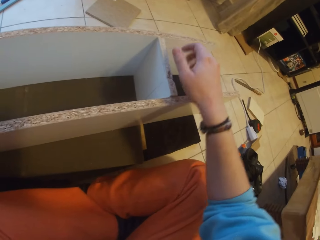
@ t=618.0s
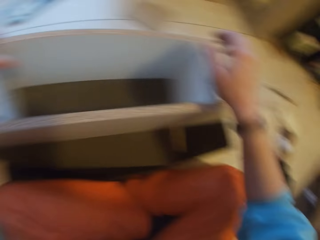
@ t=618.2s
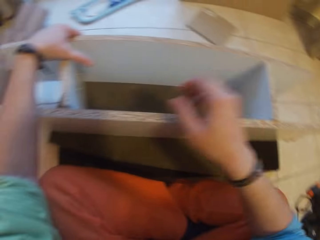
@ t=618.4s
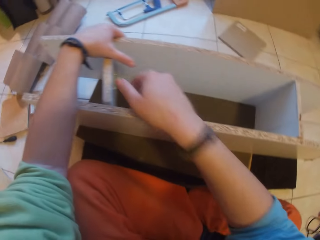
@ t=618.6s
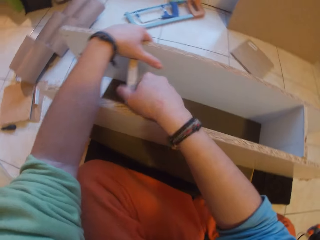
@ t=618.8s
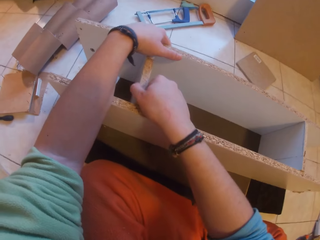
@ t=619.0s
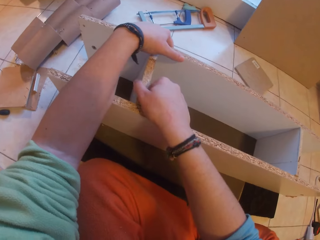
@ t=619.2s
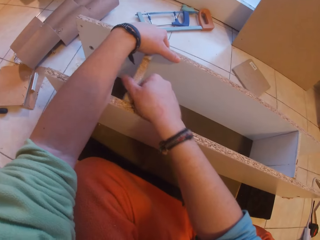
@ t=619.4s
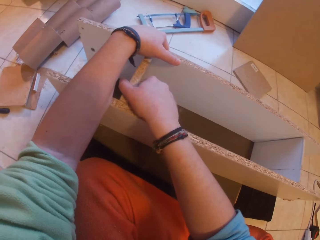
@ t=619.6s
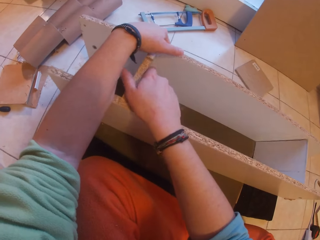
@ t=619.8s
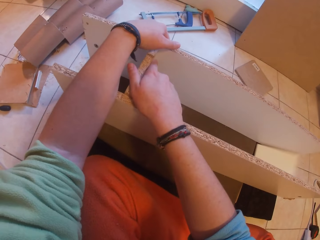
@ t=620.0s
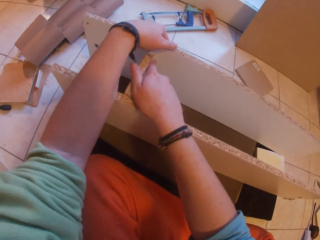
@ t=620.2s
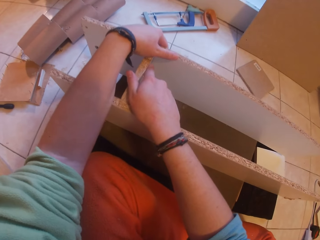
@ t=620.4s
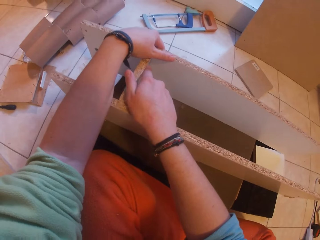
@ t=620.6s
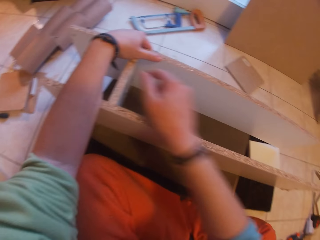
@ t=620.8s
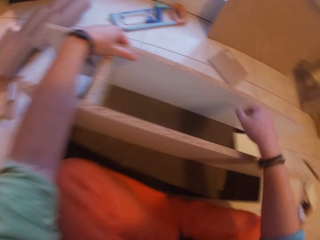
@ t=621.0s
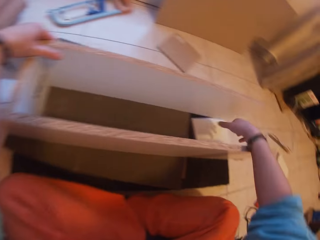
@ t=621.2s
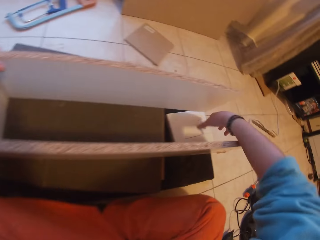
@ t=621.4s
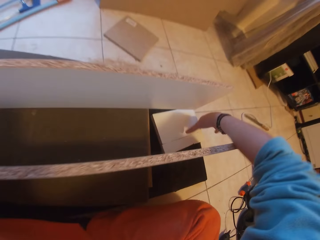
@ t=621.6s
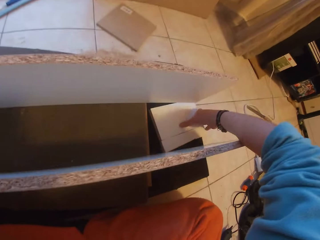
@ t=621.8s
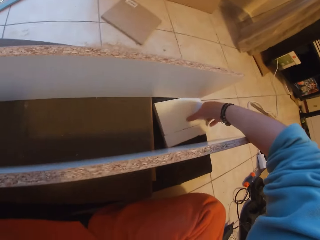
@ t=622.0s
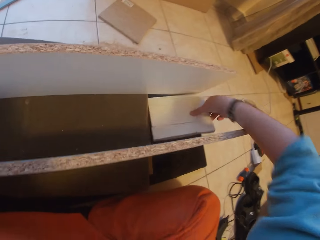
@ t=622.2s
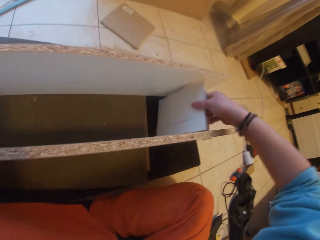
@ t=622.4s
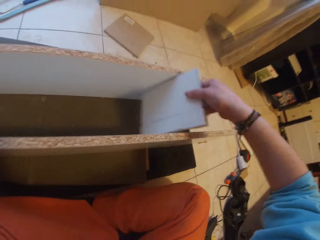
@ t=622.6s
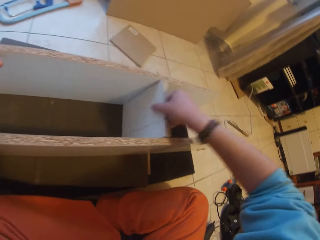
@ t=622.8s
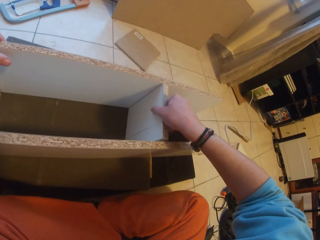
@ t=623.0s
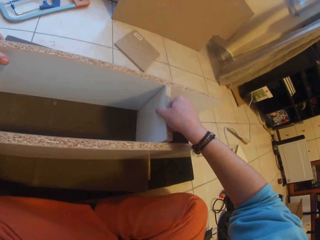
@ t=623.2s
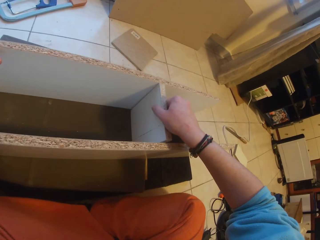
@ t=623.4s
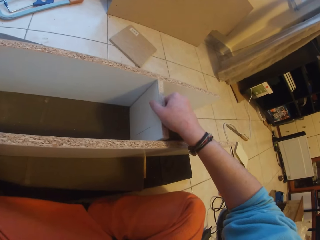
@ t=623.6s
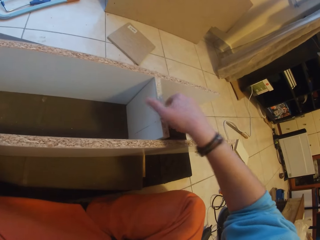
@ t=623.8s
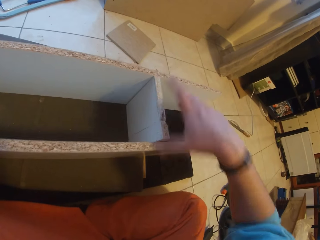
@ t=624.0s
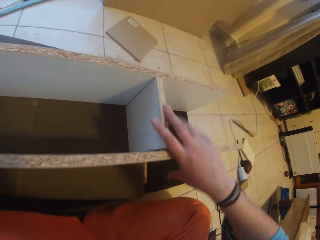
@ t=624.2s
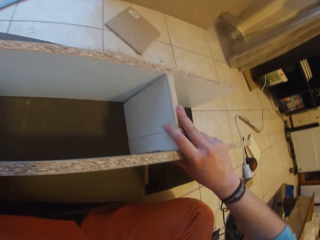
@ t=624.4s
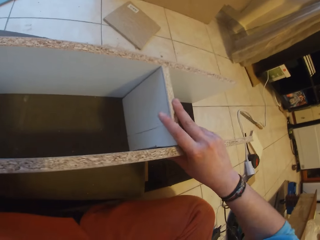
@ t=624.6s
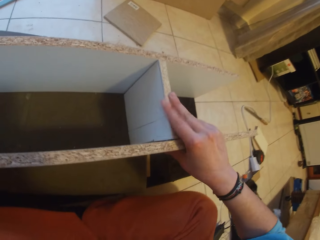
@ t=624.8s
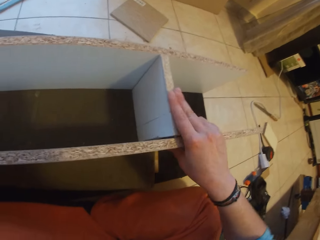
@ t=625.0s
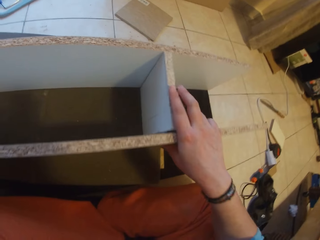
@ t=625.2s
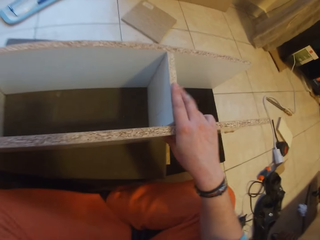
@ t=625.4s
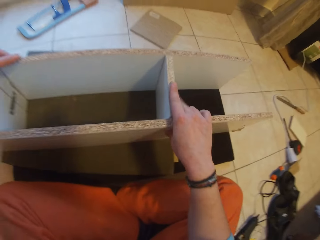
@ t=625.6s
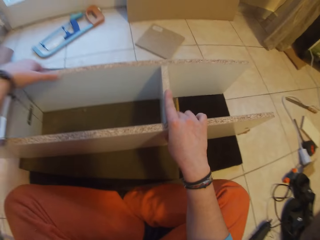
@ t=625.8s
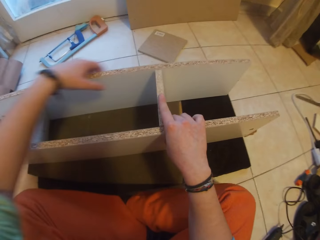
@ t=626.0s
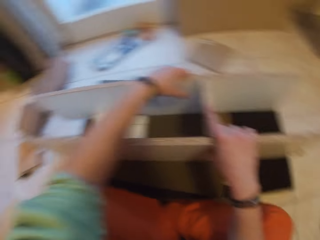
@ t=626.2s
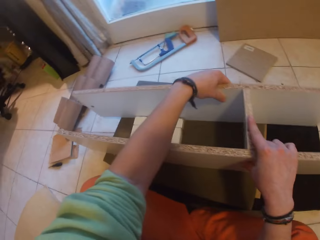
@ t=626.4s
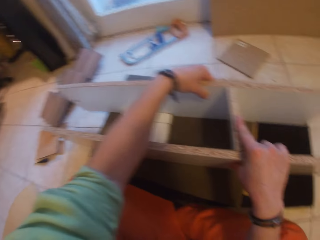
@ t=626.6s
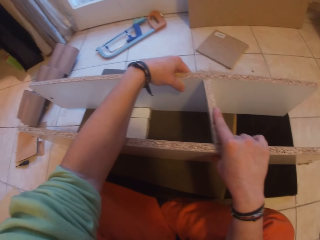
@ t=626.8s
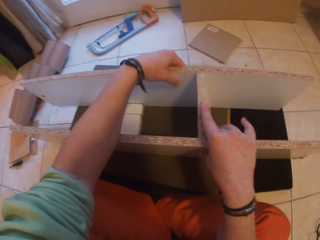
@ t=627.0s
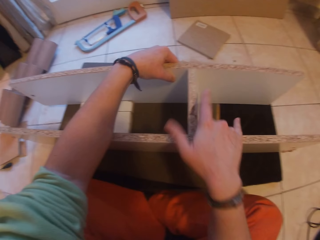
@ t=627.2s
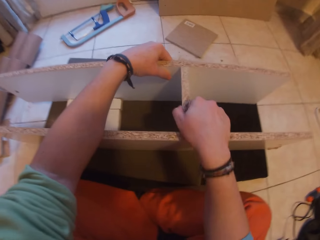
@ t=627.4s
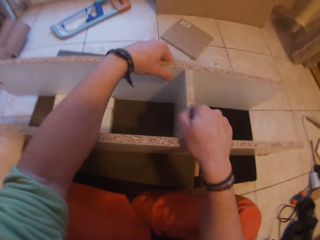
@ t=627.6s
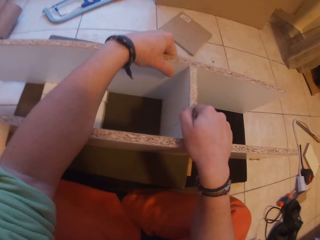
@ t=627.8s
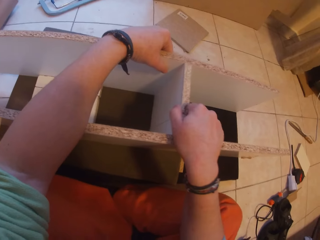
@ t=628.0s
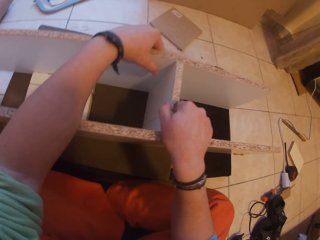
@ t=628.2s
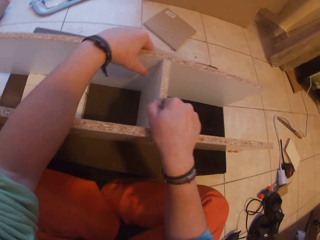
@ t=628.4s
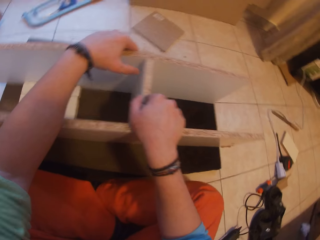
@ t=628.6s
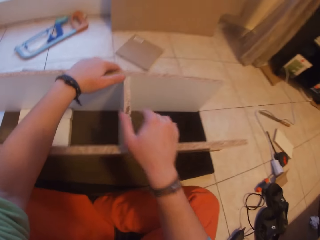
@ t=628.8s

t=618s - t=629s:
The camera wearer adjusts a small wooden board between two lumbers on a stool with his right hand. He picks the small wooden board from the floor with his right hand. He positions the small wooden board between two large wooden boards or lumbers on the stool. He adjusts the lumbers.

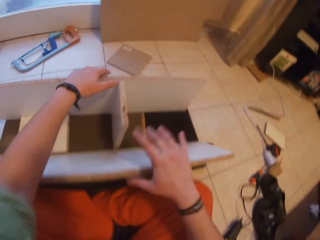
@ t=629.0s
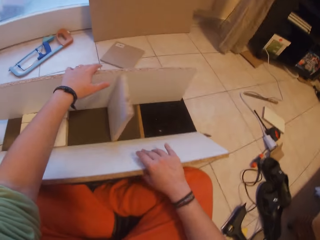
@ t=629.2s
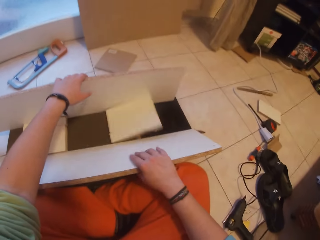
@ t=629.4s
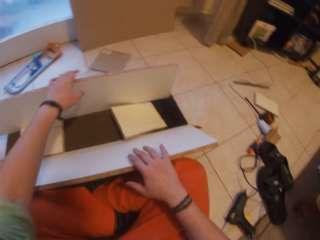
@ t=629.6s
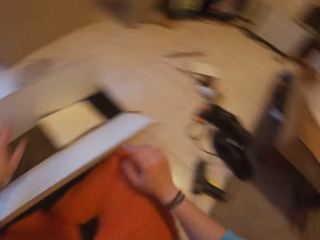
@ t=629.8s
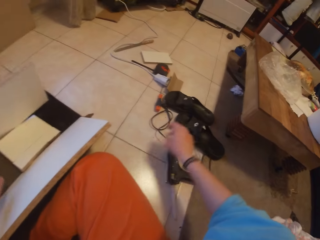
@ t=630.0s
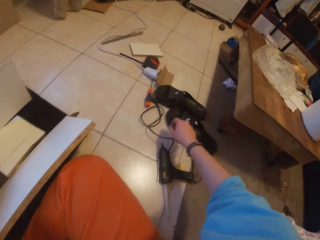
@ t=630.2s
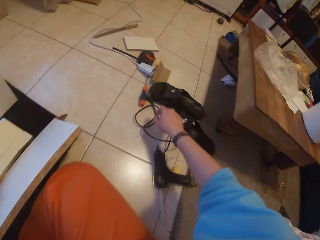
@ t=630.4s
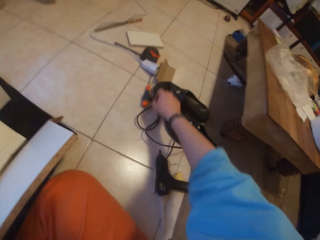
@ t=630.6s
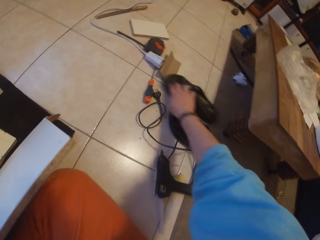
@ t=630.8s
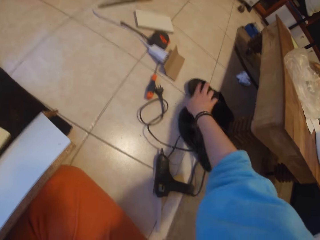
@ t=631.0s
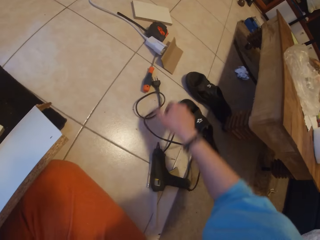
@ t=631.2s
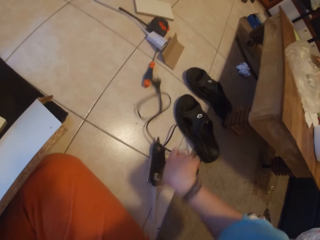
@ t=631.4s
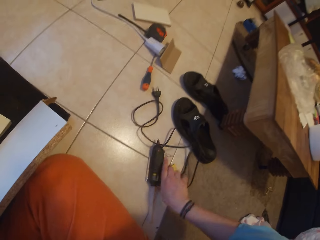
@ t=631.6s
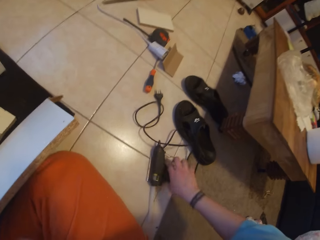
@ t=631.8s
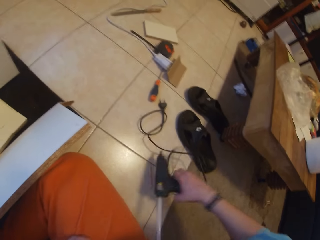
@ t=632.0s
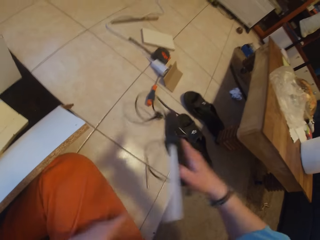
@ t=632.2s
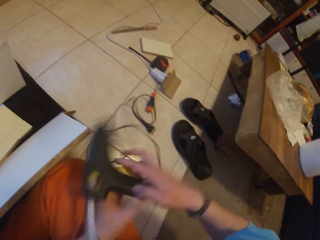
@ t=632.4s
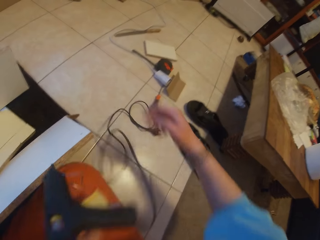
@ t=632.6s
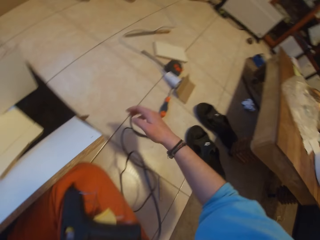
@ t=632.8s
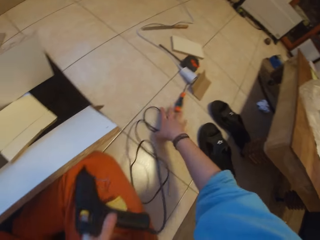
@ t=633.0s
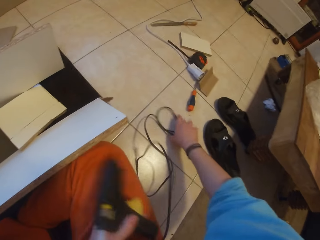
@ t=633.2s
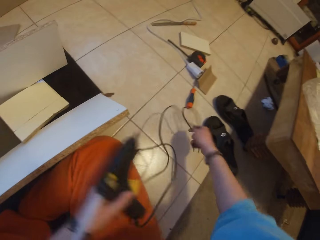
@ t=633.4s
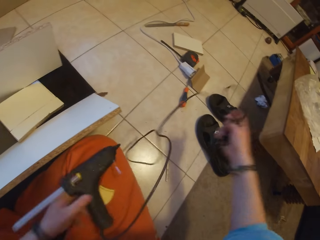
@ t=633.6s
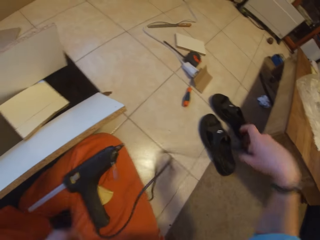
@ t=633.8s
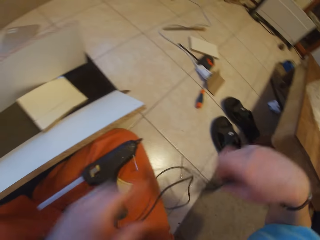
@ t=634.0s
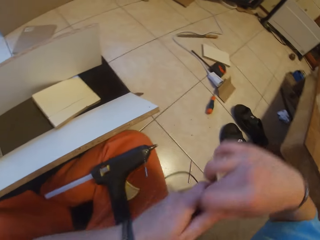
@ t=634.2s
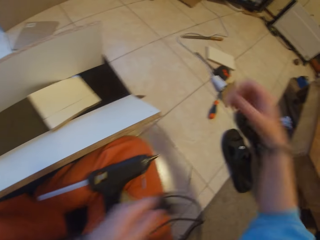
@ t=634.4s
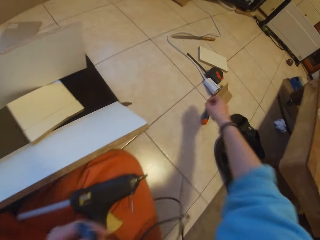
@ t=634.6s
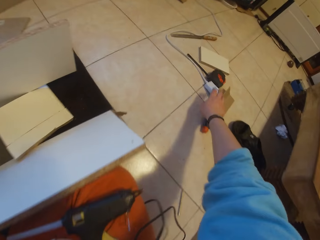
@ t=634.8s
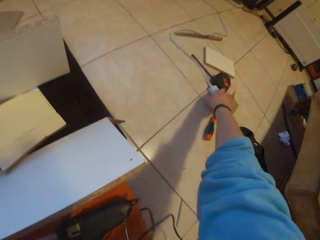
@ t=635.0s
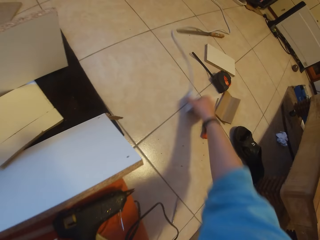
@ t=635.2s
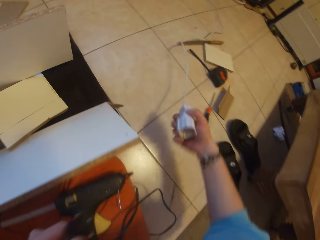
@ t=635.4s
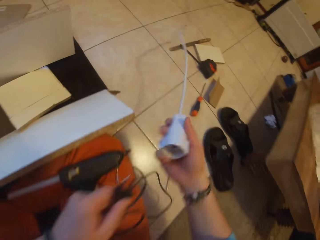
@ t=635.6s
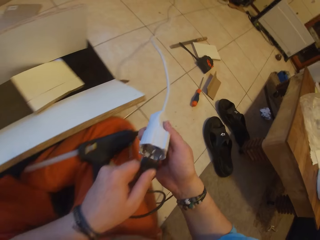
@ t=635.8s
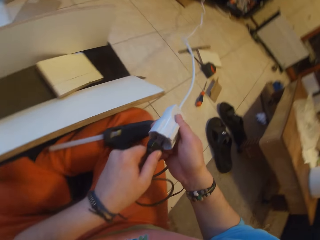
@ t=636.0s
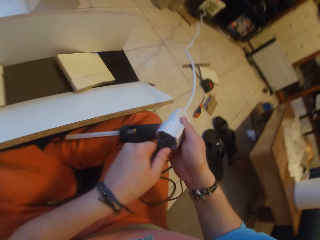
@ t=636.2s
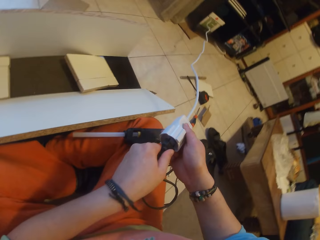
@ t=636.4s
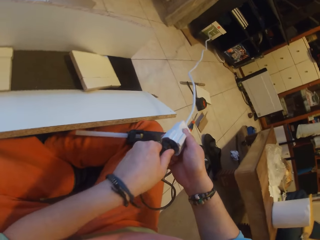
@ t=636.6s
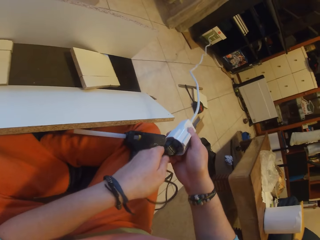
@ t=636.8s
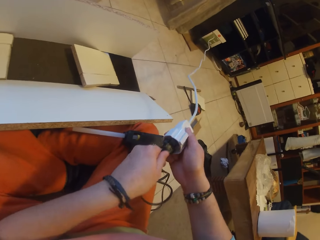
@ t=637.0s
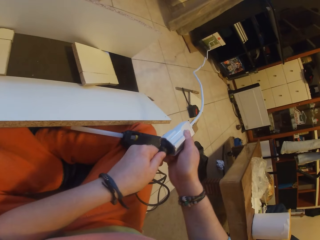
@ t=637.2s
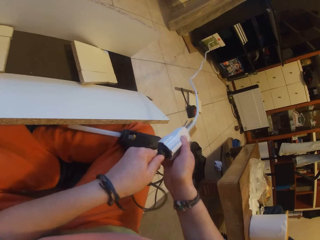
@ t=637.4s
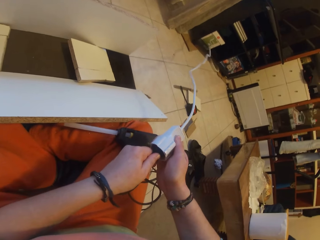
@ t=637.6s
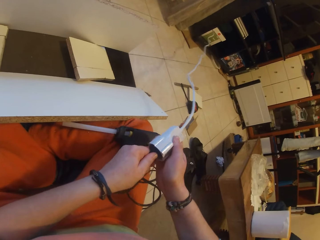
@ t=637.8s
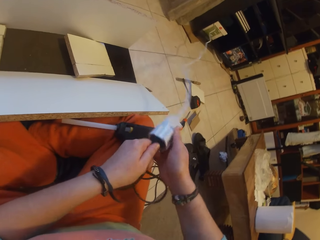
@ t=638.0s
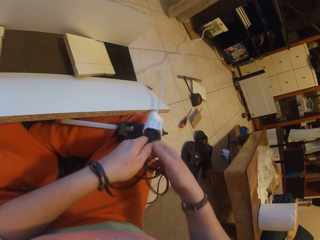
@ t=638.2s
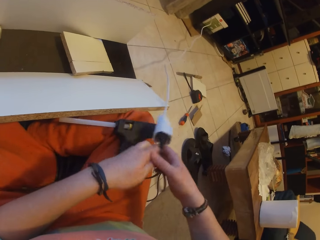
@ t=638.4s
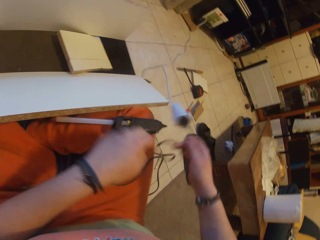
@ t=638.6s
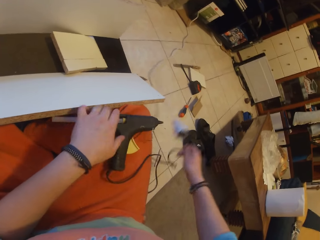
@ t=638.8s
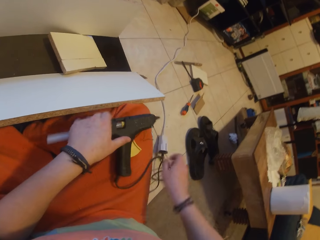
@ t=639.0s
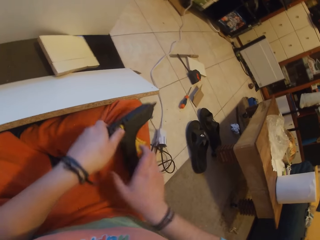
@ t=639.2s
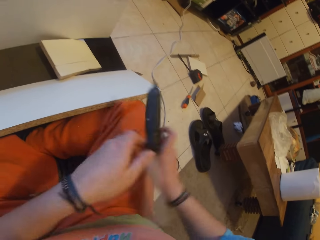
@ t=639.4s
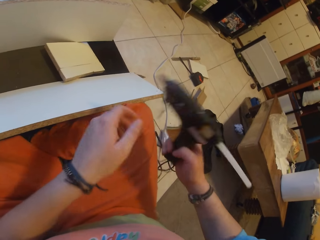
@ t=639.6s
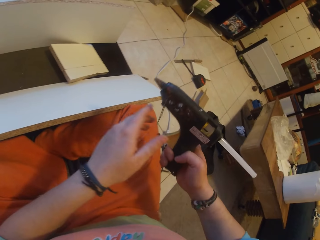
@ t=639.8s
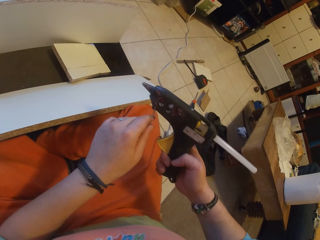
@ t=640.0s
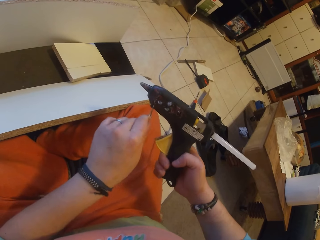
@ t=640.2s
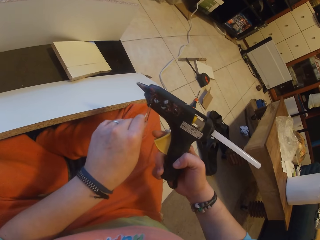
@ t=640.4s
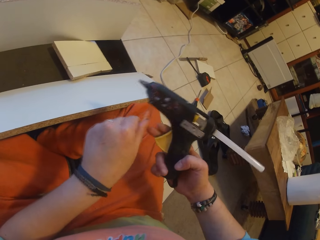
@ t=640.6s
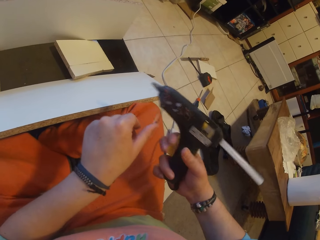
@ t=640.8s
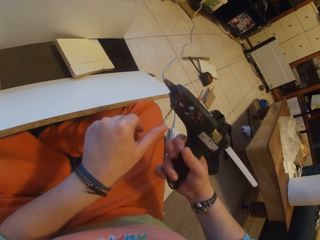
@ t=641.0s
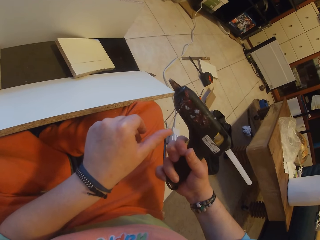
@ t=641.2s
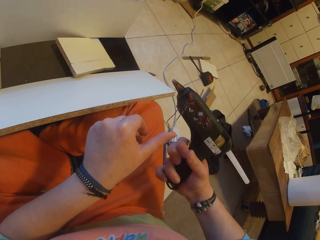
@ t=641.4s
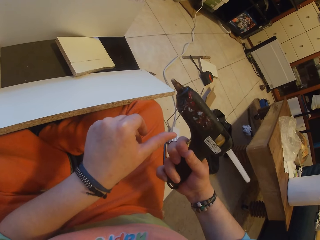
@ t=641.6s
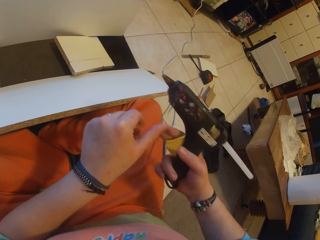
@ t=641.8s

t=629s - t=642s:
The camera wearer adjusts a slipper on the floor with his right hand. He picks a heating glue gun or wood drill on the floor with his right hand. He places the heating glue gun from his right hand to his left hand. He picks the wire of the heating glue gun on the floor with his right hand. He drops the heating glue gun on his thigh with his left hand. He passes the wire of the heating glue gun from his right hand to his left hand. He picks up an adapter from the floor with his right hand. He plugs the wire of the heating glue gun in his left hand to the adapter in his right hand. He drops the adapter on the floor with his right hand. He picks the heating glue gun from his thigh with both hands. He holds the heating glue gun with his right hand. He operates the heating glue gun in his right hand with his left hand. He adjusts the wood drill. He pulls the trigger of the heating glue gun in his right hand.
